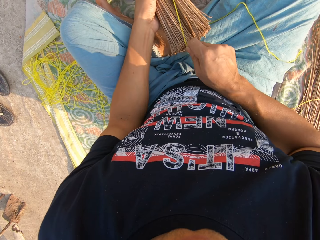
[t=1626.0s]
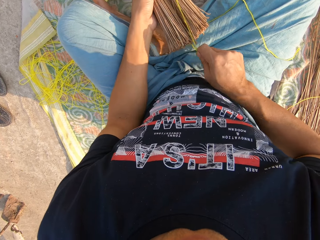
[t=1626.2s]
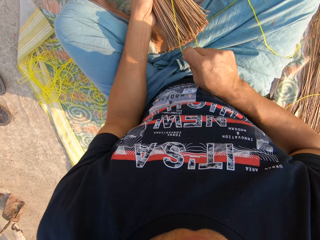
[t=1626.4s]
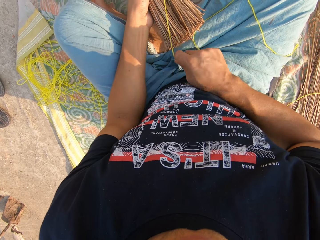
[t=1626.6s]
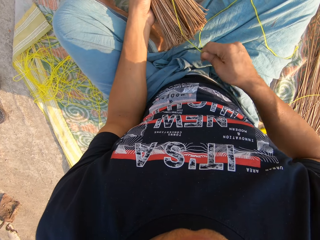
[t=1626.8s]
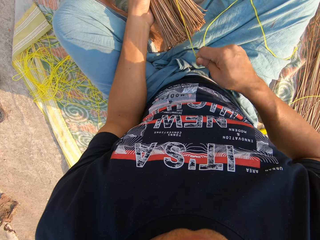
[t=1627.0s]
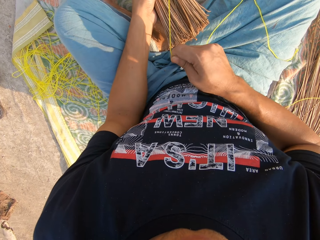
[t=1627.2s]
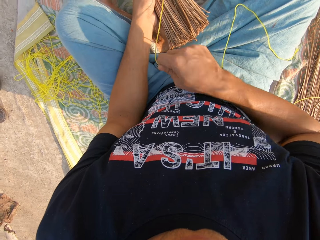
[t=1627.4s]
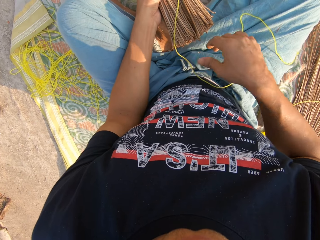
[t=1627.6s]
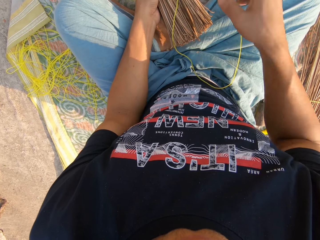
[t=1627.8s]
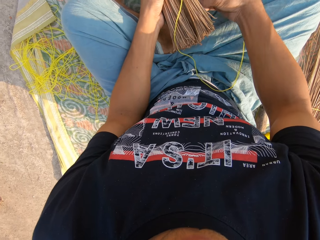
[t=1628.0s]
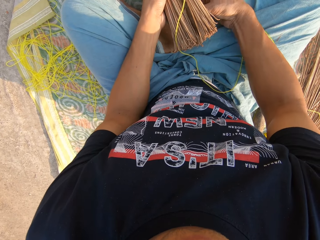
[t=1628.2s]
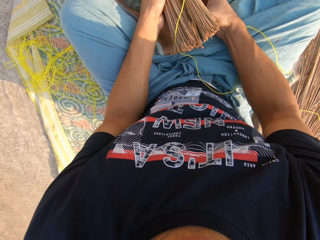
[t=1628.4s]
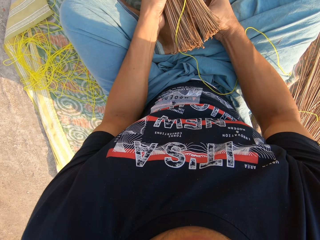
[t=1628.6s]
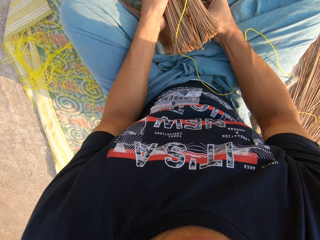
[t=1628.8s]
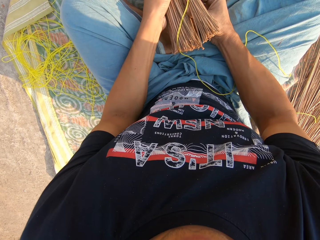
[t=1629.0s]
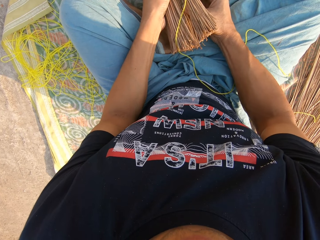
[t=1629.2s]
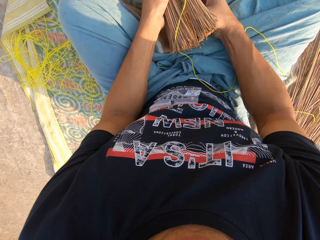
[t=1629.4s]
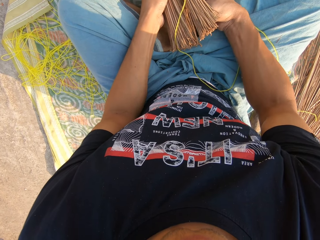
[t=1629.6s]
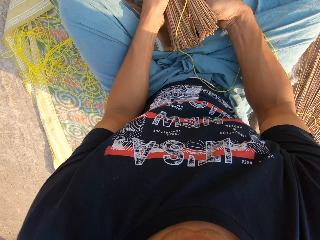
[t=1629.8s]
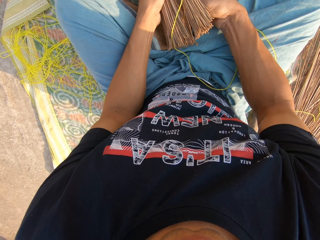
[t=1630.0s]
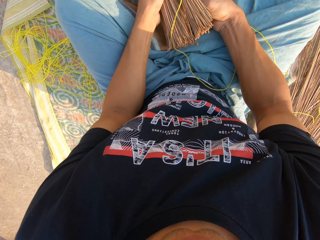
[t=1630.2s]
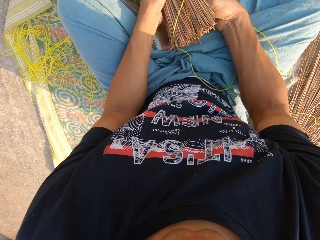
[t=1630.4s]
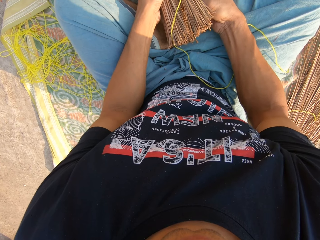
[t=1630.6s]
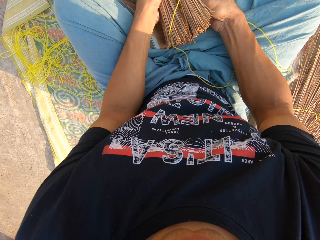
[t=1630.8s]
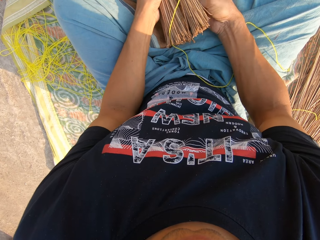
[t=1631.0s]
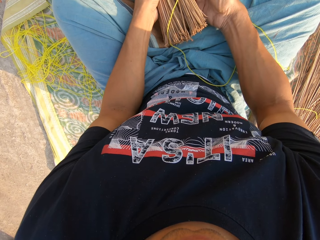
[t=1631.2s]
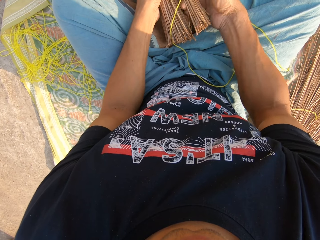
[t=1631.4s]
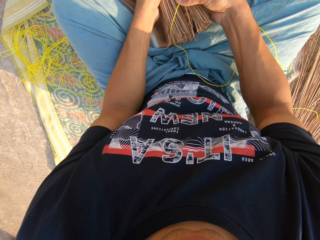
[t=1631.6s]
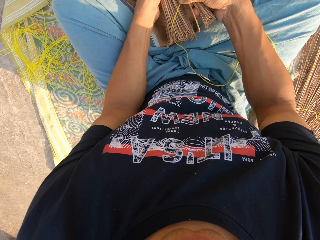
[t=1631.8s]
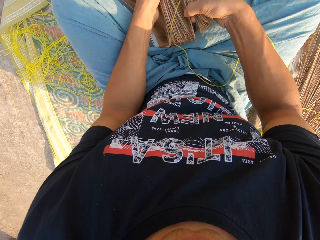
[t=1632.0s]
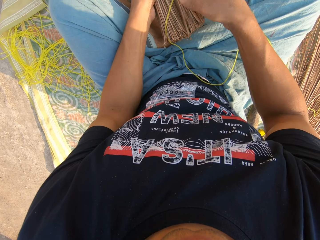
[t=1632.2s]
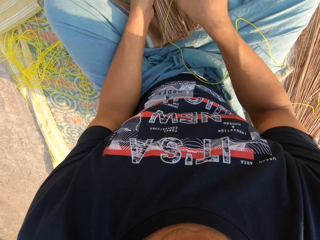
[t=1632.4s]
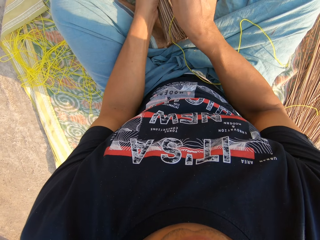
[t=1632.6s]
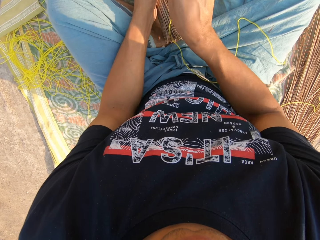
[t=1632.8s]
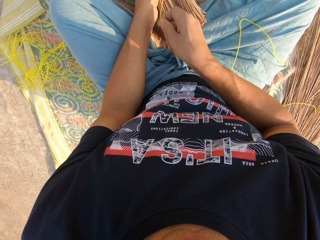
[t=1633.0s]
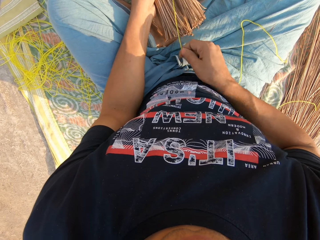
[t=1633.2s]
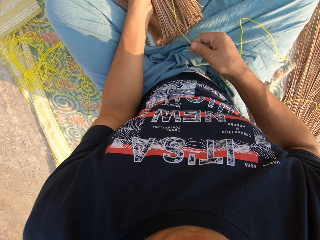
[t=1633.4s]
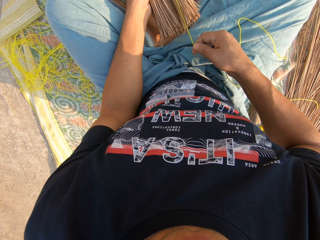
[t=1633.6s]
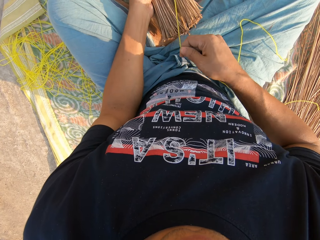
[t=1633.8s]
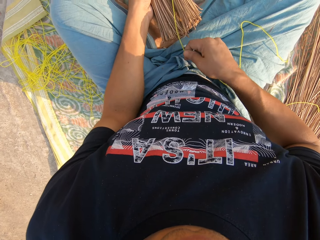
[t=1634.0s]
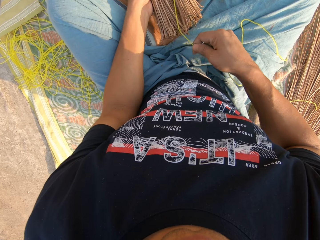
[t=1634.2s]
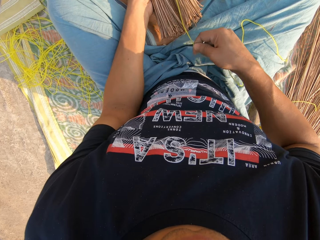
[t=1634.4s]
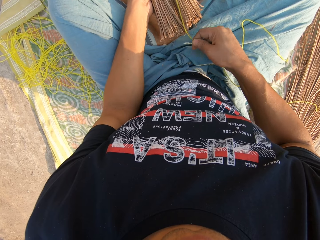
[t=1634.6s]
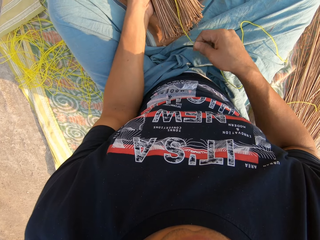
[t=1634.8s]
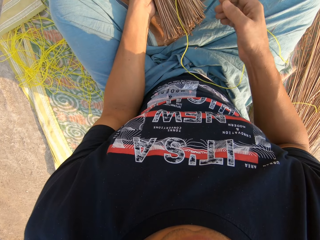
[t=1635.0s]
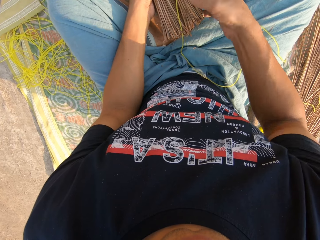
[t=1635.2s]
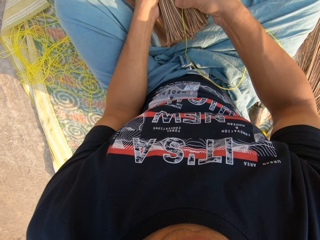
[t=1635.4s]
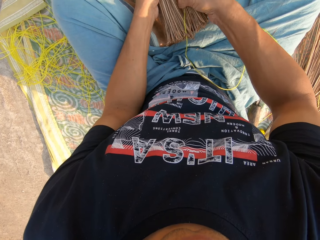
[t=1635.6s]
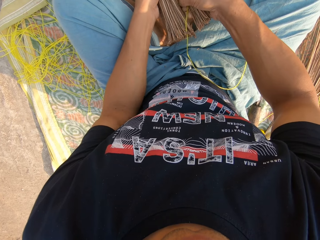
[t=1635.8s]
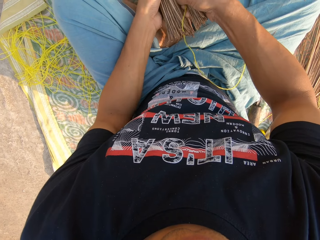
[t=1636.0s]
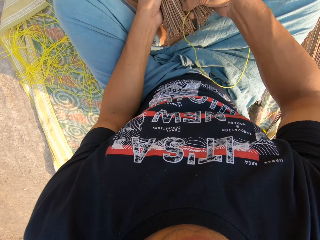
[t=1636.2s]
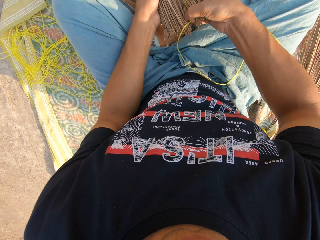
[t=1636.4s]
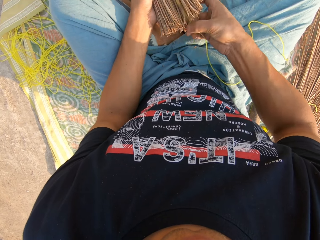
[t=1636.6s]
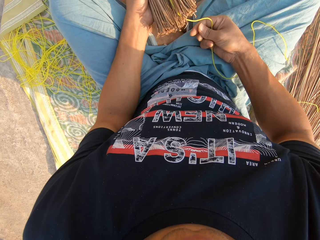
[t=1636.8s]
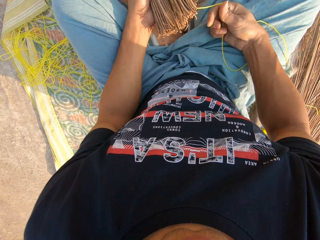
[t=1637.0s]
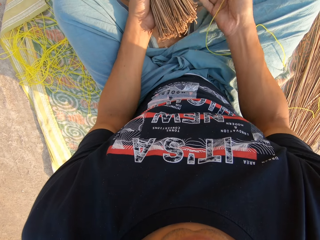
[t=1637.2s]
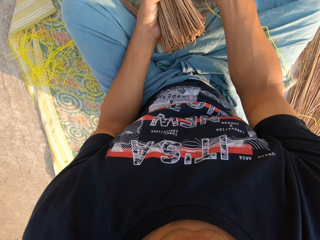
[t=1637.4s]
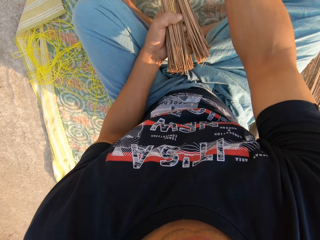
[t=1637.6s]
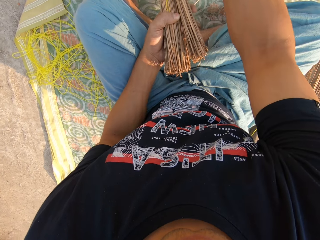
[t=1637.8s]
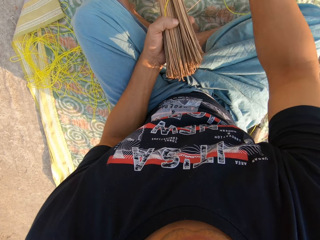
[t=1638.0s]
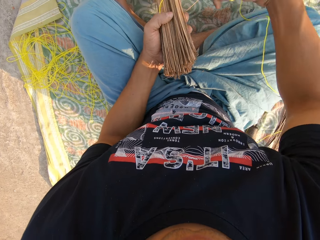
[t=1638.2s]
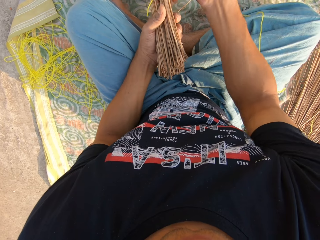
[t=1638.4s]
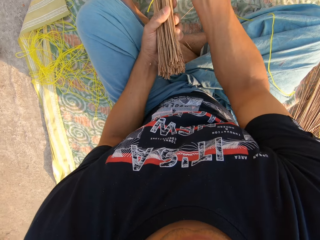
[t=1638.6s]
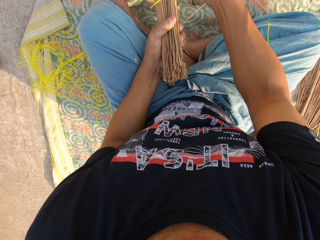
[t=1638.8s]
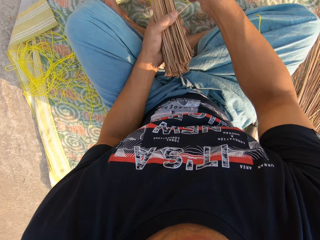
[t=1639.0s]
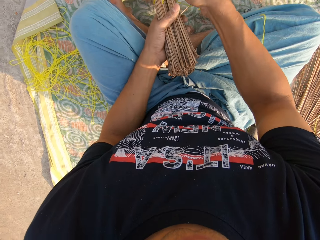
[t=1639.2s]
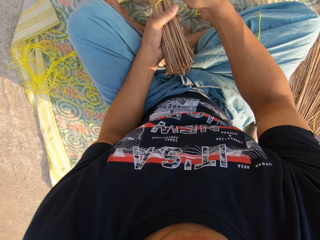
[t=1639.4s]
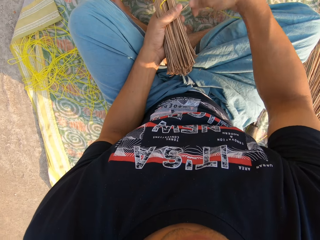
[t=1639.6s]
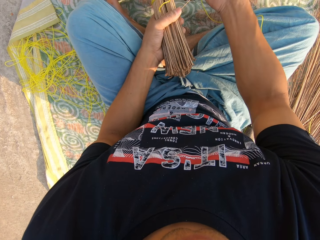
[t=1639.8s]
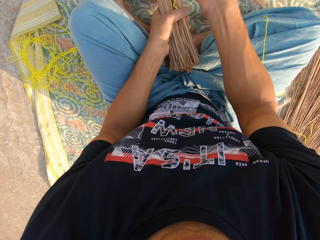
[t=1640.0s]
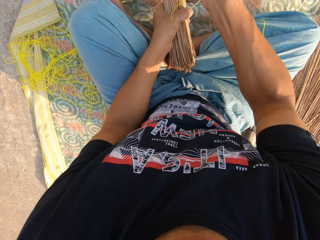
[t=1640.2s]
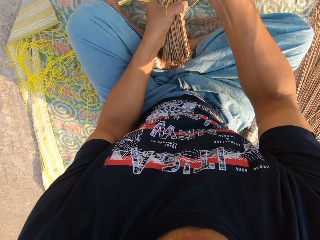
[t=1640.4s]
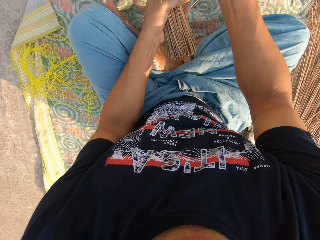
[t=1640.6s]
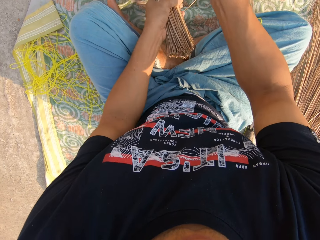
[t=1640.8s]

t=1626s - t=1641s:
The camera wearer ties the rope on the broomsticks. He separates the broomsticks with his hands. He ties the rope on the broomsticks. He separates the broomsticks with his hands. He ties the rope on the broomsticks.

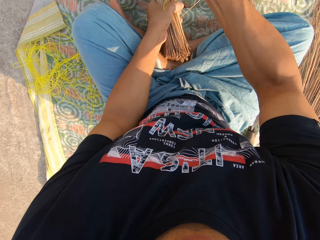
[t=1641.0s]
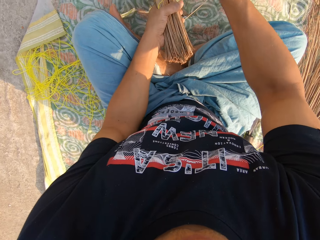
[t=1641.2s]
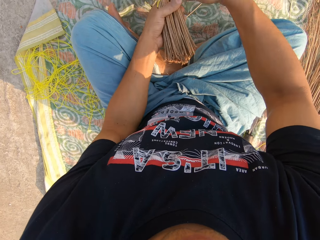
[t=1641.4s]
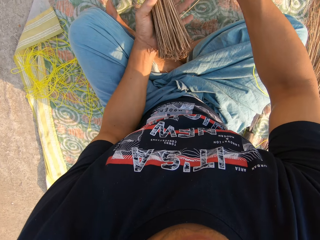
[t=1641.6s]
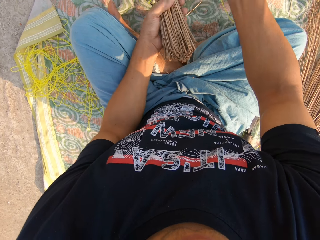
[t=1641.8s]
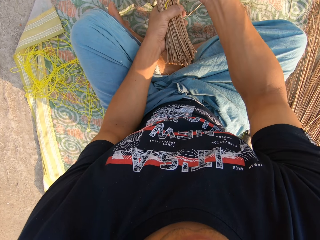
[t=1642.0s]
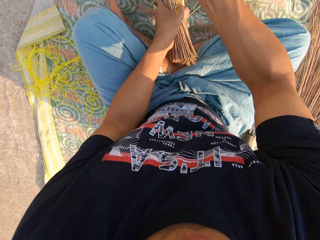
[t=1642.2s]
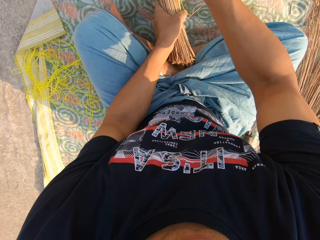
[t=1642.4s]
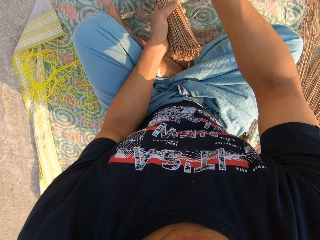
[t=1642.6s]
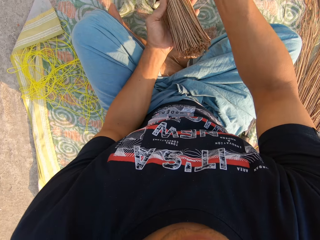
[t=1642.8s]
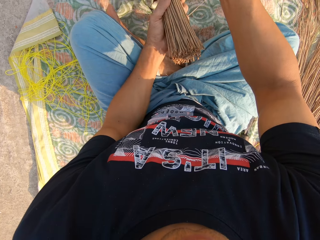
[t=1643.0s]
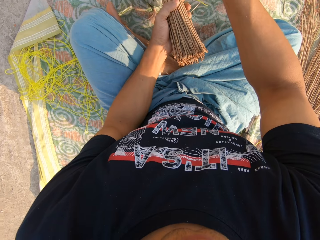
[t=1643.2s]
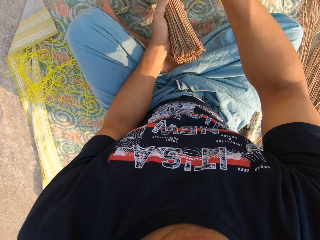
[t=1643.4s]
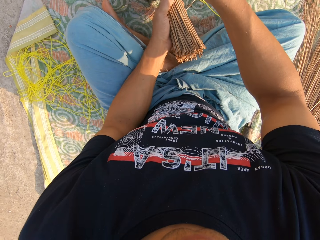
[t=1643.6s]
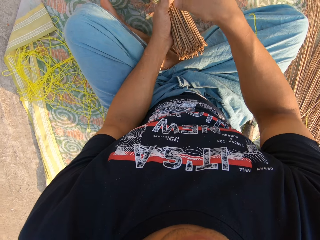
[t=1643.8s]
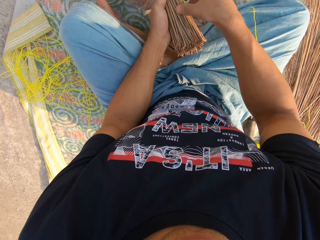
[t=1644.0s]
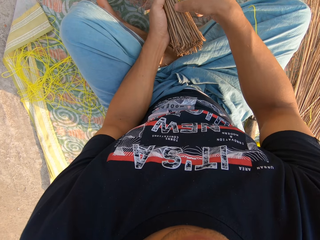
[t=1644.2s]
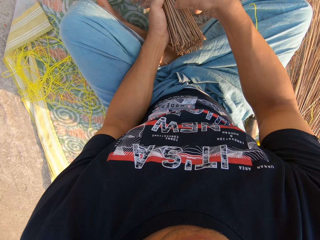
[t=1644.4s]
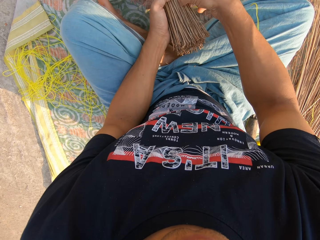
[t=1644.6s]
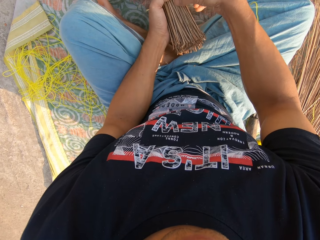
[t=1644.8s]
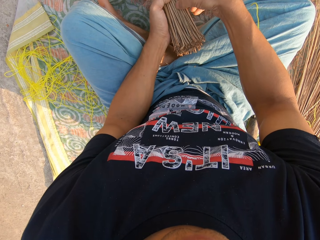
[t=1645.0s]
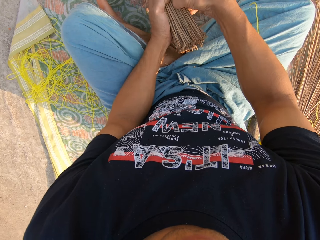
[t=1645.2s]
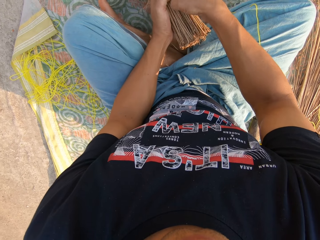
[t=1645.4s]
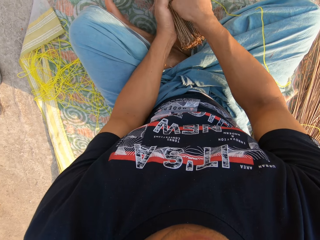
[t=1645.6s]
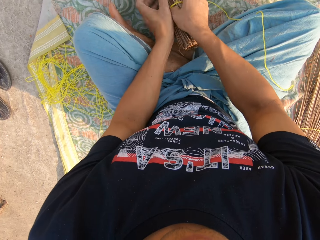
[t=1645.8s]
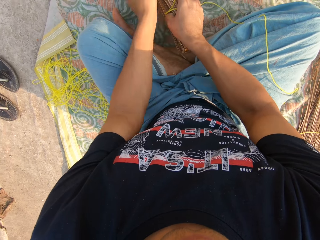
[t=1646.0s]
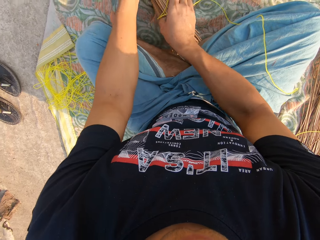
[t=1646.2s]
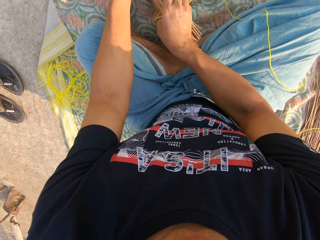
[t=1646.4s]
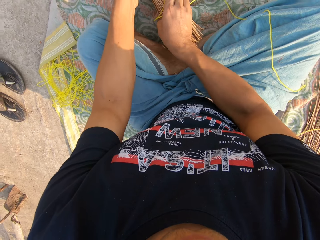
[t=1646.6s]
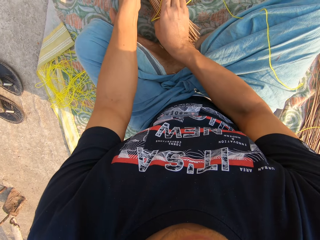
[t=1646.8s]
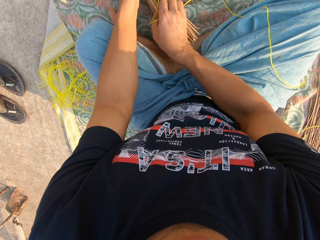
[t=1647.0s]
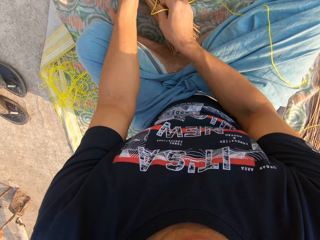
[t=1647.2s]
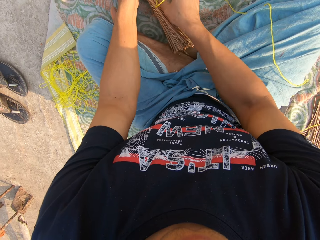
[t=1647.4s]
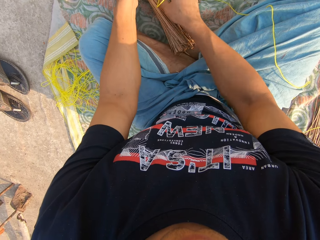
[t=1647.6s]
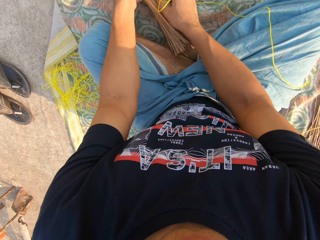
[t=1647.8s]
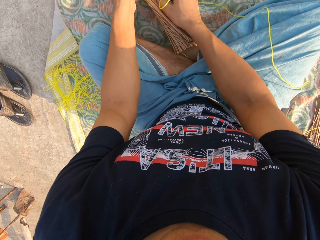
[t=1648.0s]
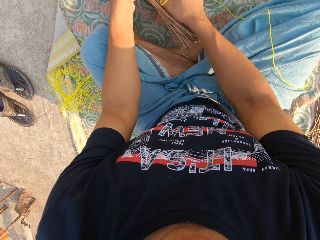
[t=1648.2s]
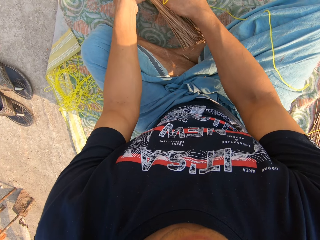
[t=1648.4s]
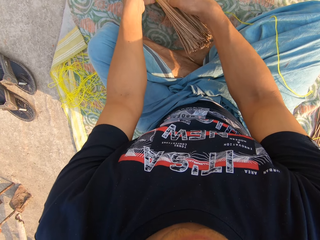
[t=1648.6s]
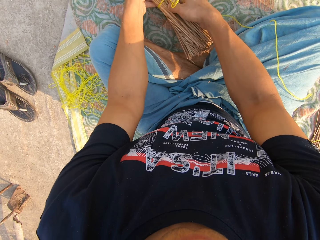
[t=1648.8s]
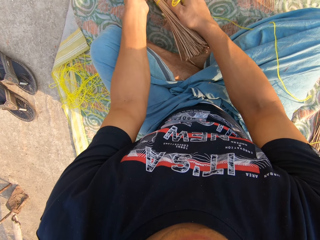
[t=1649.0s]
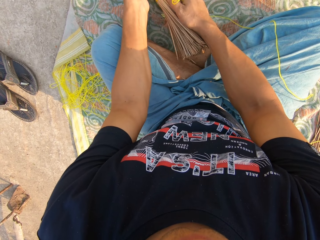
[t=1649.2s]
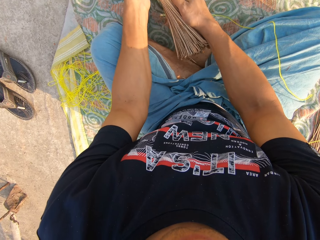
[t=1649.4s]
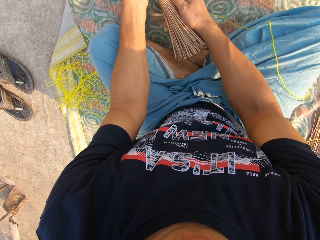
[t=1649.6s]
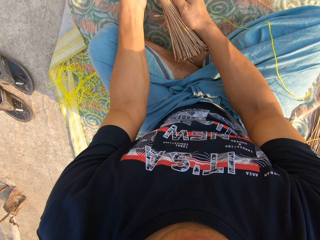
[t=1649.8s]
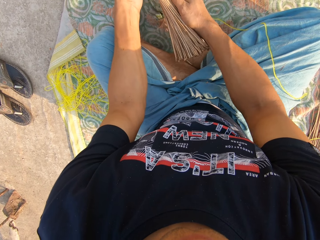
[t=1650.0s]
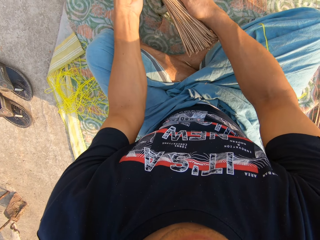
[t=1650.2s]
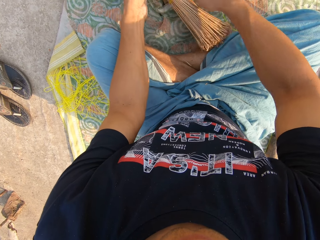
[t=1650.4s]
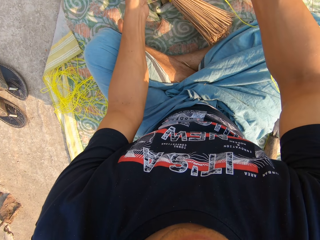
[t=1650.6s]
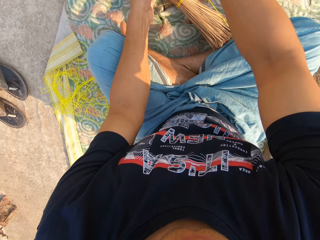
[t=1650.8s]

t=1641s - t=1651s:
The camera wearer separates the broomsticks with his hands. He holds the rope with his hand and ties the rope on the broomsticks.
